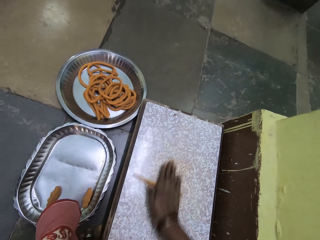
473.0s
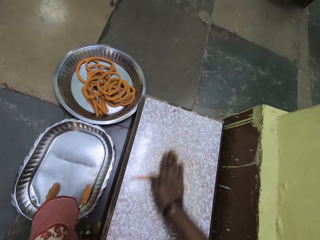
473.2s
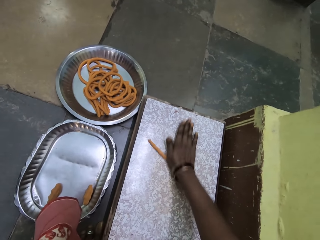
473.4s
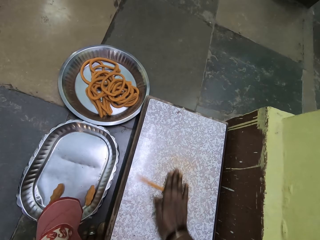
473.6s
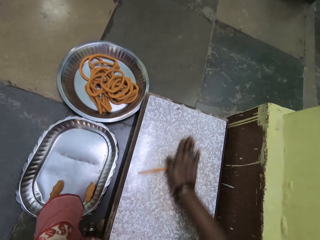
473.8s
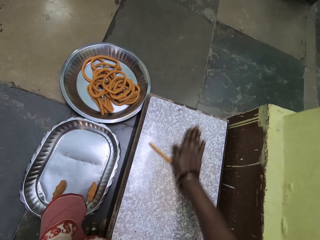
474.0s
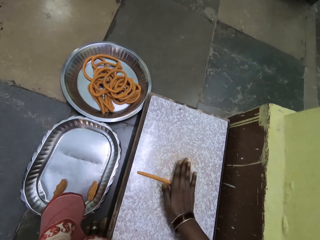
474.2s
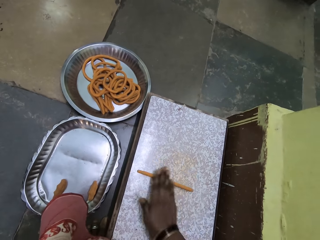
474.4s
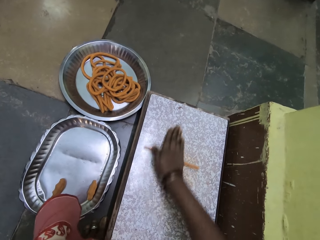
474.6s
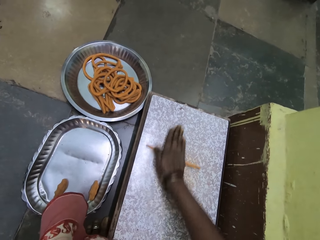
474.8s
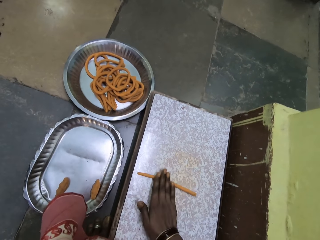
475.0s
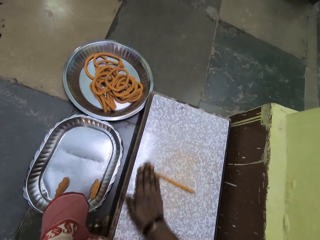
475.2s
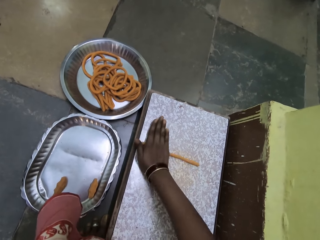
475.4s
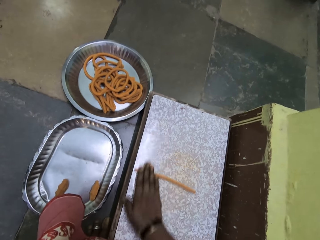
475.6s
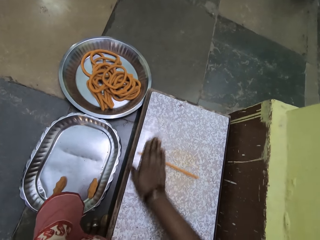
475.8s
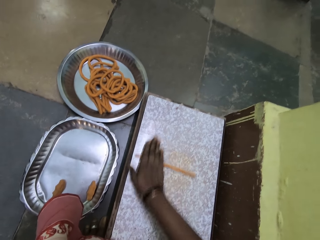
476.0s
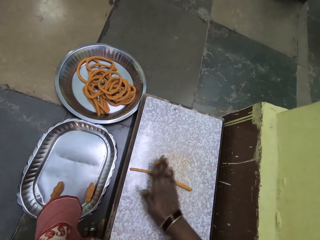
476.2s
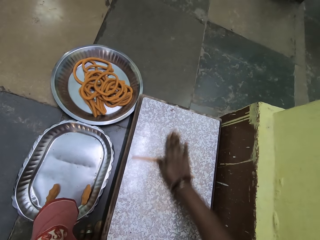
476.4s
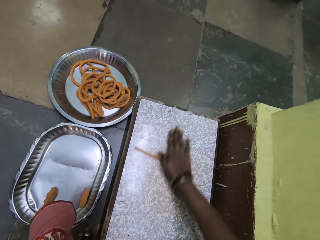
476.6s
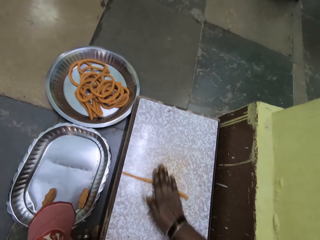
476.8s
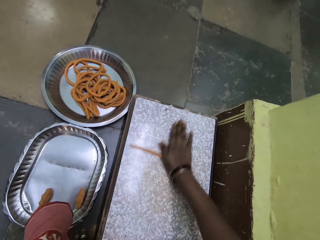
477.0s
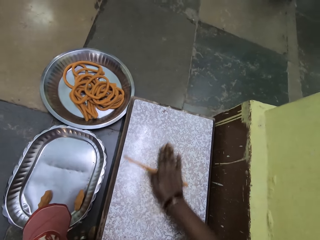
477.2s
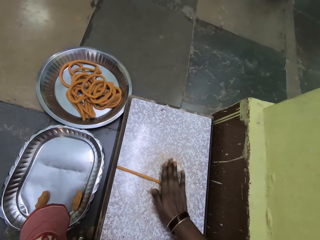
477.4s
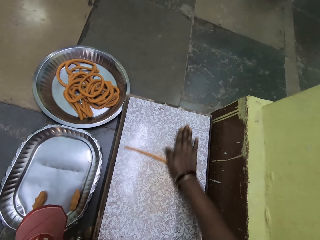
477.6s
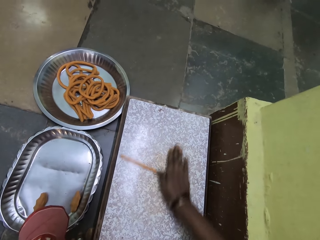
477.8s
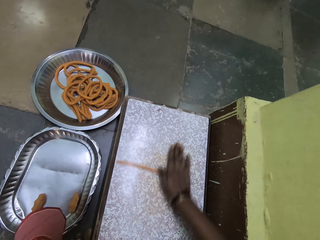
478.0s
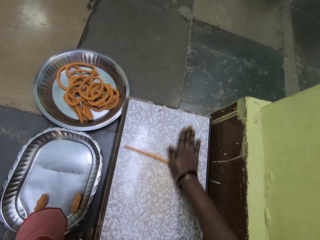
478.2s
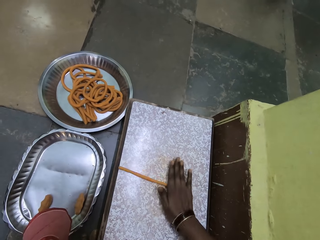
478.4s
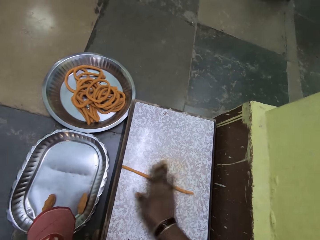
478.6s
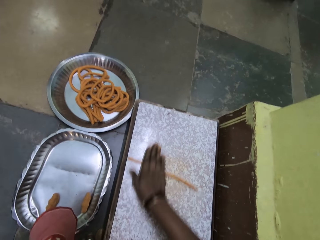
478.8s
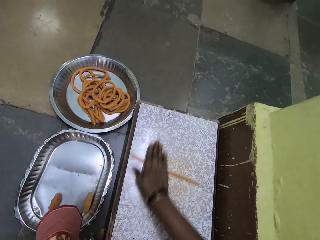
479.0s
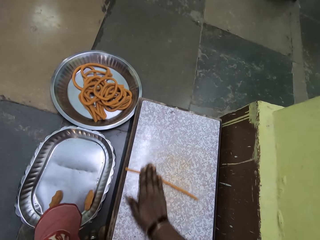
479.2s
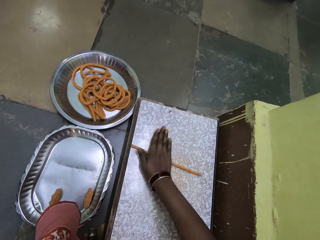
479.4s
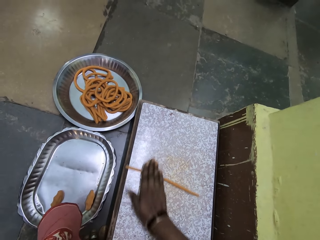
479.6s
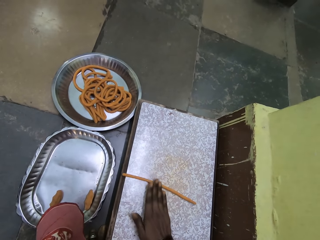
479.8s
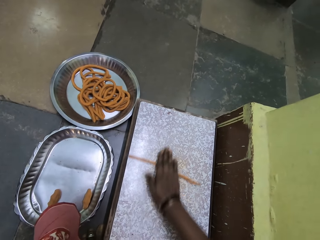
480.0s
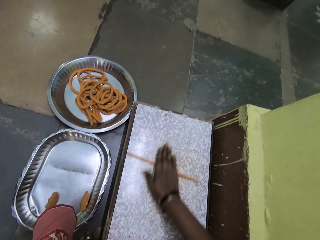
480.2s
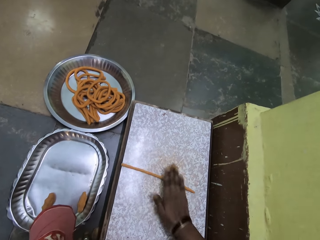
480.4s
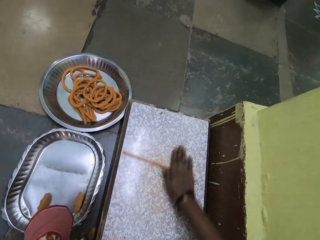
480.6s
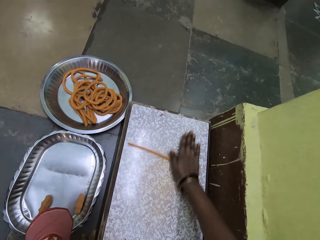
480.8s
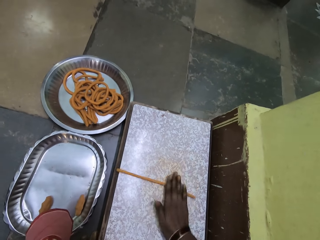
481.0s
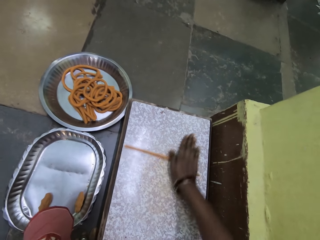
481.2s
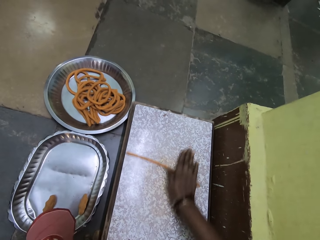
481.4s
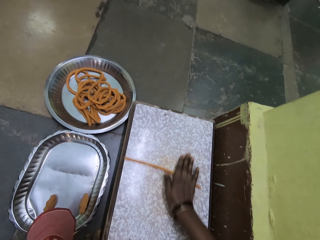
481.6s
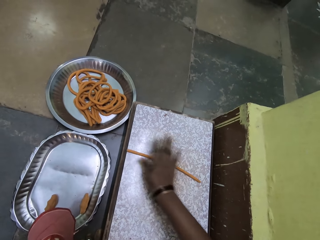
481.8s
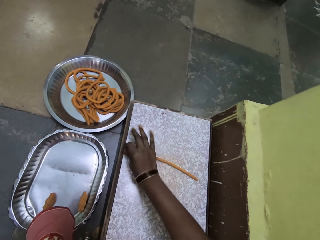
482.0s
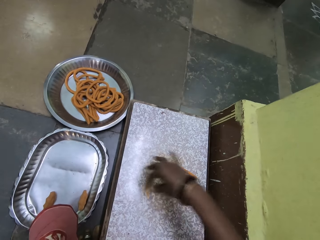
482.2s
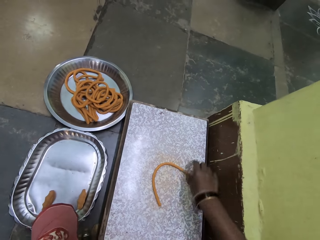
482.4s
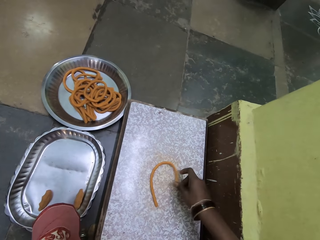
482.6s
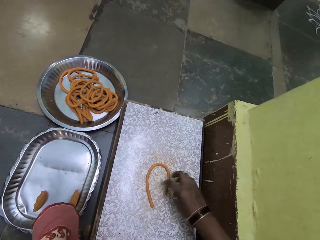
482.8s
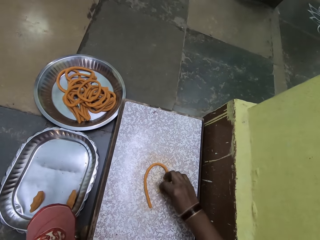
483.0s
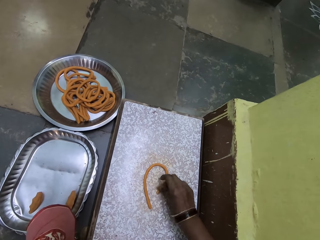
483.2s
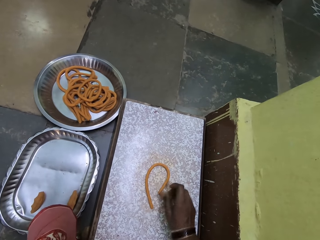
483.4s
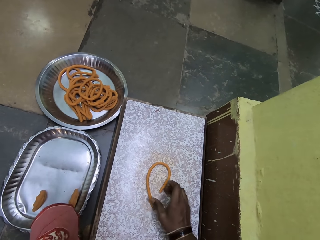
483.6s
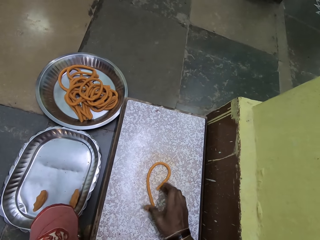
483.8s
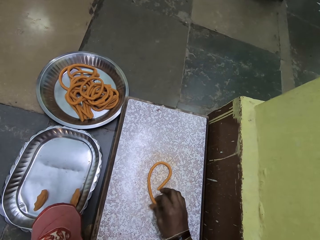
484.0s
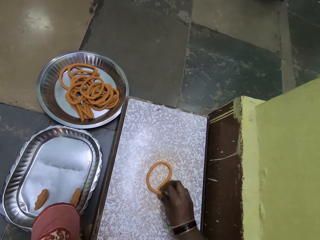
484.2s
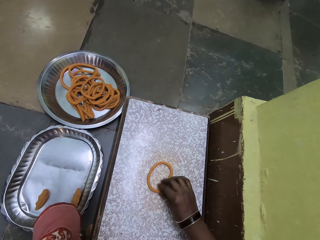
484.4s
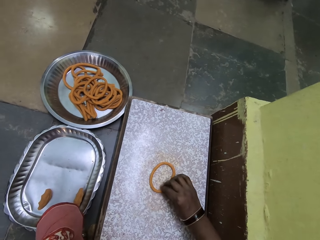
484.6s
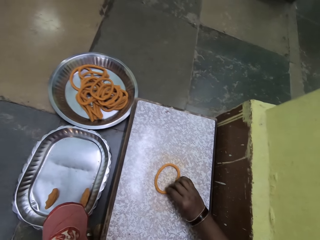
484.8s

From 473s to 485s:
The camera wearer shapes the dough. They fold the rolled dough.

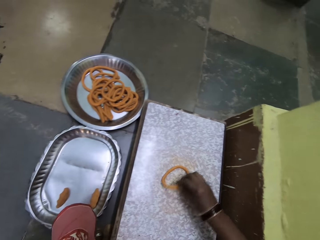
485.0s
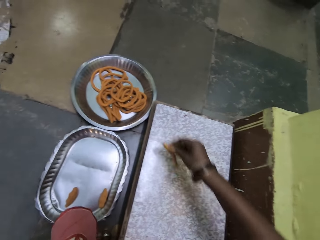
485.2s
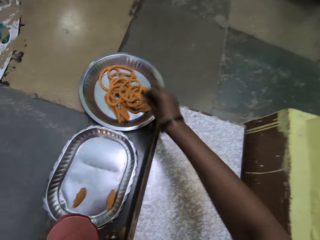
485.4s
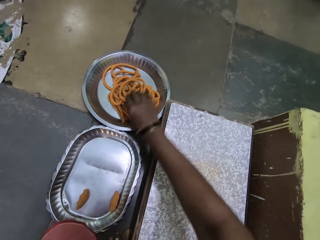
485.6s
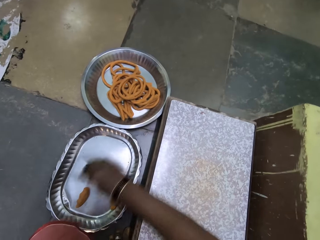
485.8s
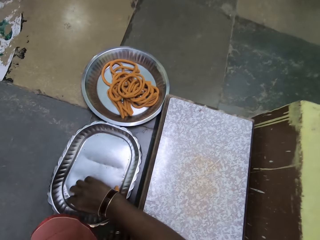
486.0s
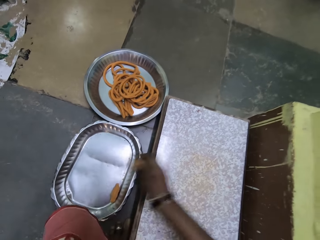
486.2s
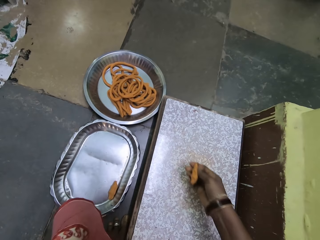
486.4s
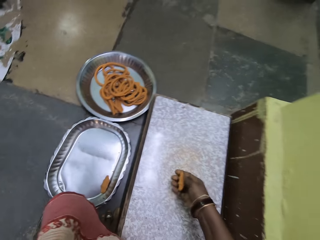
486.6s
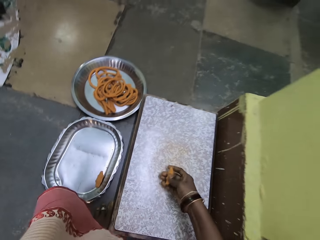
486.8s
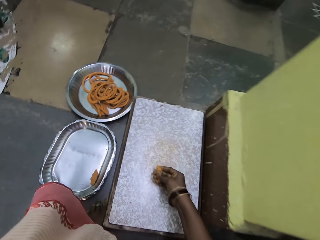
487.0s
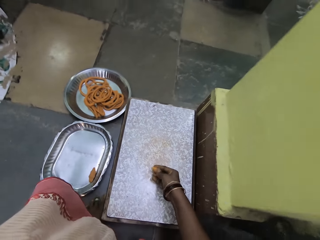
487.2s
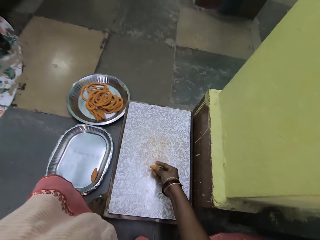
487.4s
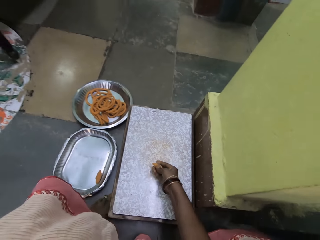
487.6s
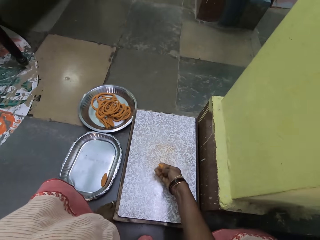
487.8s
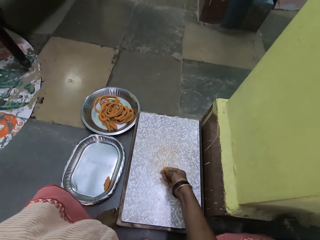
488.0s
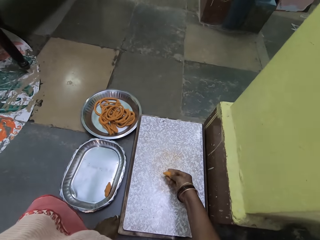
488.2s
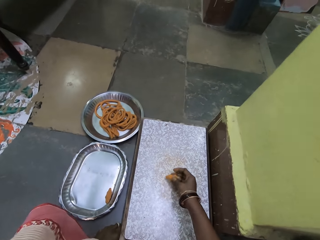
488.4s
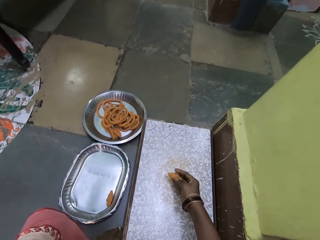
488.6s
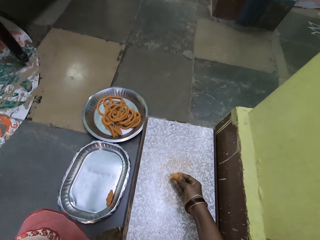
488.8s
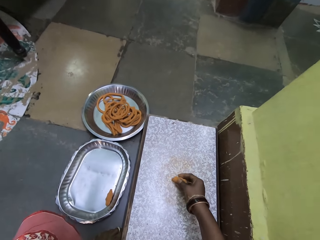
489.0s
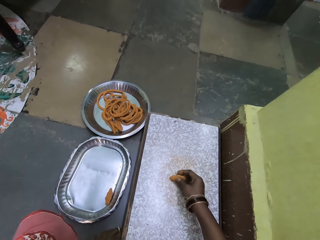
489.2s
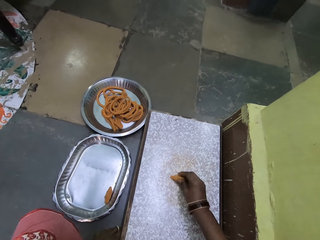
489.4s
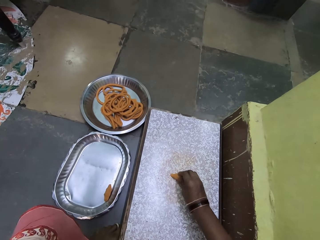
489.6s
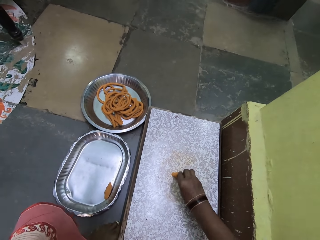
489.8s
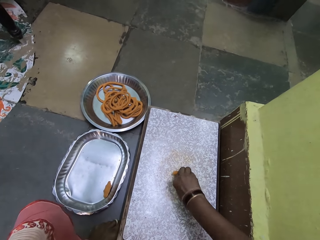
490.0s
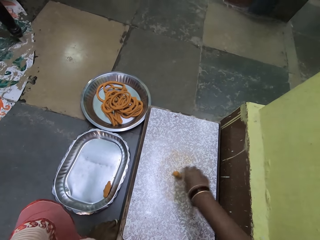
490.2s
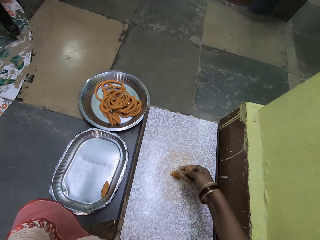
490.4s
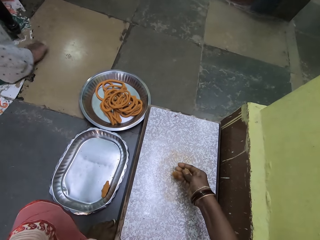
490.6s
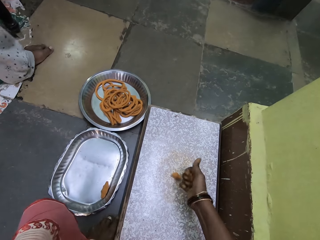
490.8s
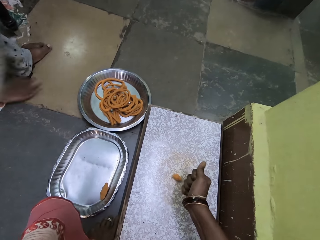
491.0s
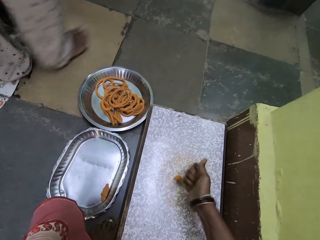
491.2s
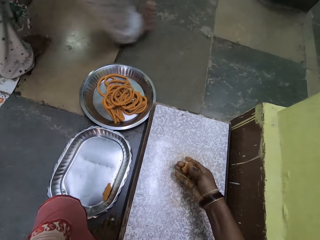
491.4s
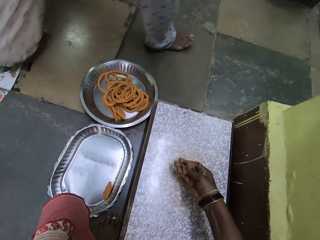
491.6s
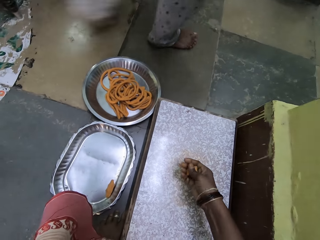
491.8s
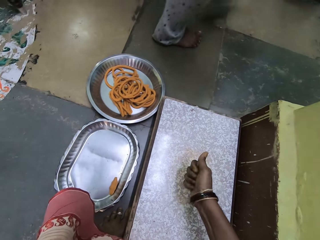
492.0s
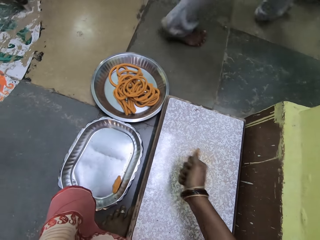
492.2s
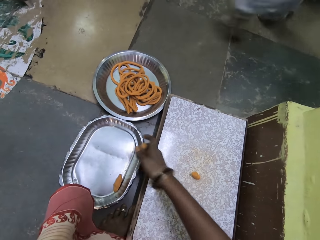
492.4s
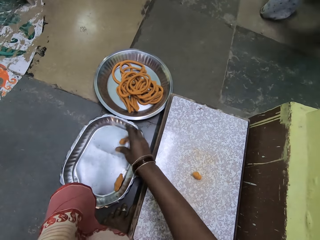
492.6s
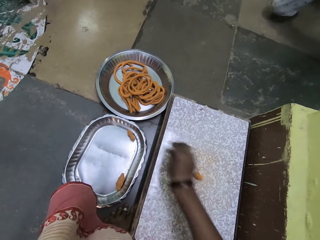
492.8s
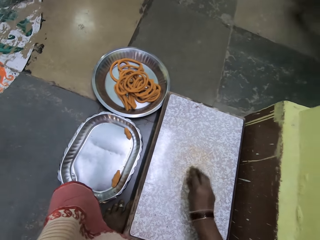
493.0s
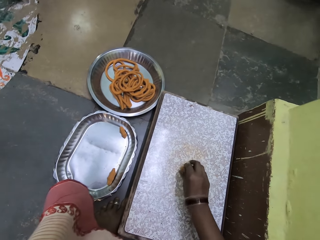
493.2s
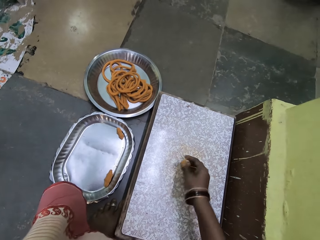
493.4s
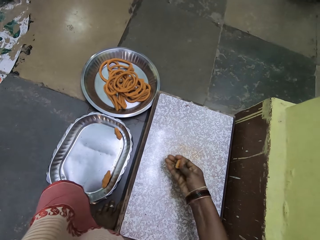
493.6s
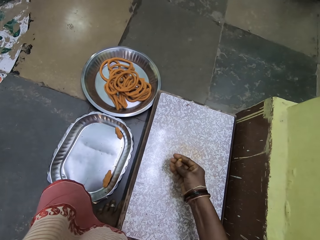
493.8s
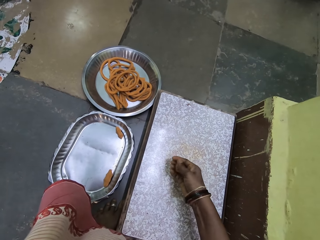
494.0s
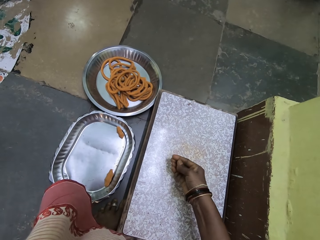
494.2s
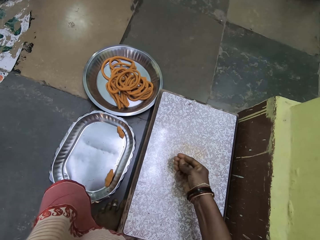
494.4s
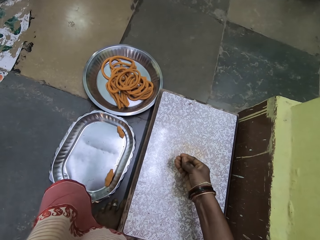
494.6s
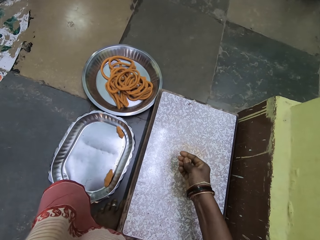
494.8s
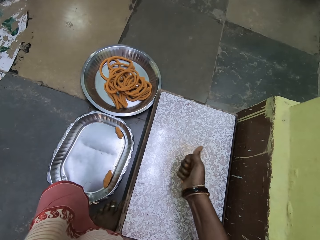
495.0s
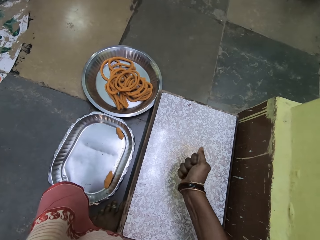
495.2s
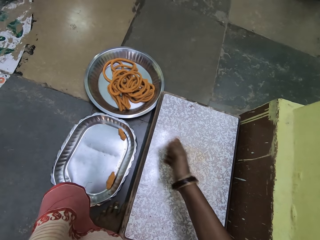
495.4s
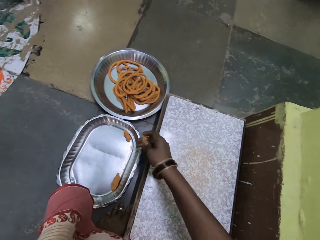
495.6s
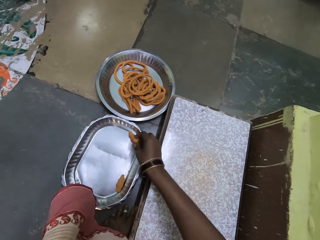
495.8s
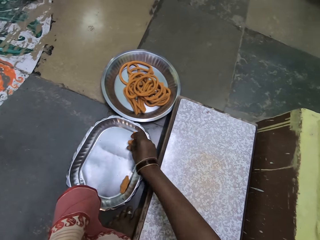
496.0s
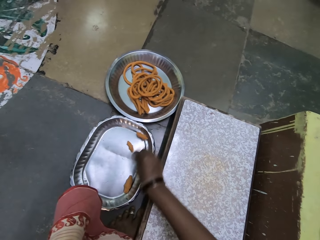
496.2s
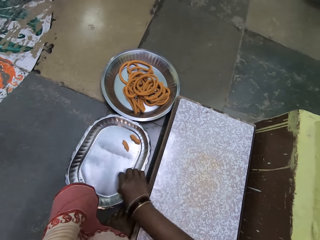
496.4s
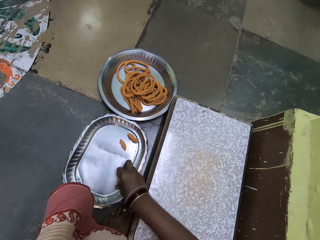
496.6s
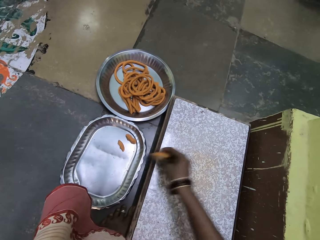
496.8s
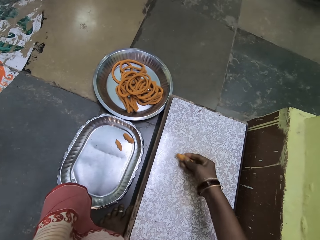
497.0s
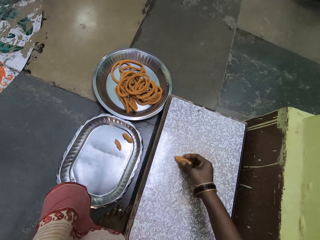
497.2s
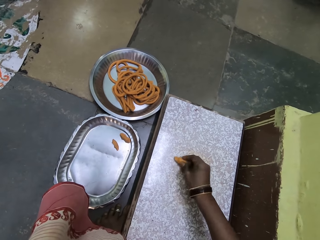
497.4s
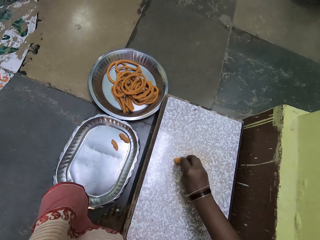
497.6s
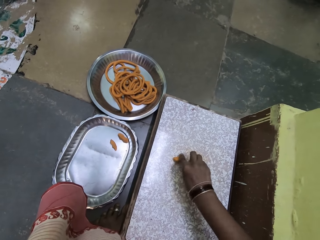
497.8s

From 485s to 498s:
The camera wearer picks the rolled dough from a table. They drop the rolled dough in a tray. They pick dough from the tray. They hold the dough. They press the dough with fingers. They look at the dough. They cut the dough with a hand. They press the dough with a hand. They drop a piece of dough in the tray. They pick a piece of dough from the table on the rolling board. They press the piece of dough with a hand. They put the piece of dough in the tray. They pick dough from the tray.
